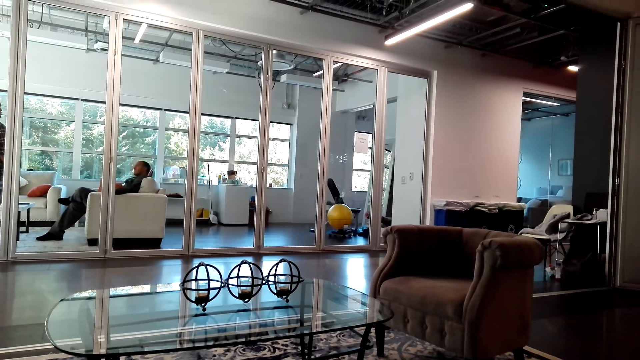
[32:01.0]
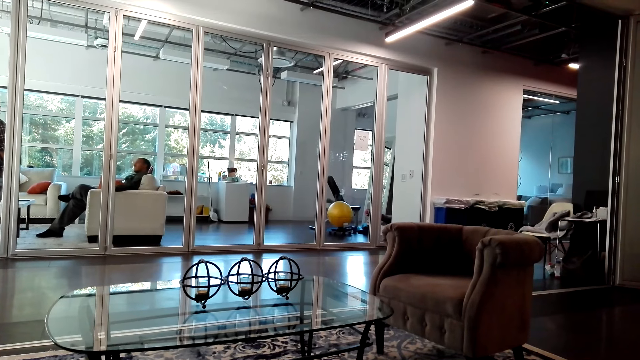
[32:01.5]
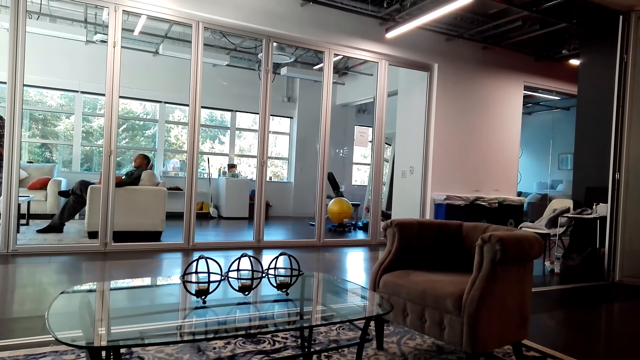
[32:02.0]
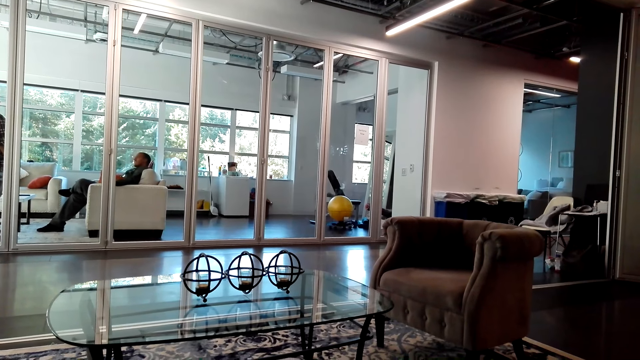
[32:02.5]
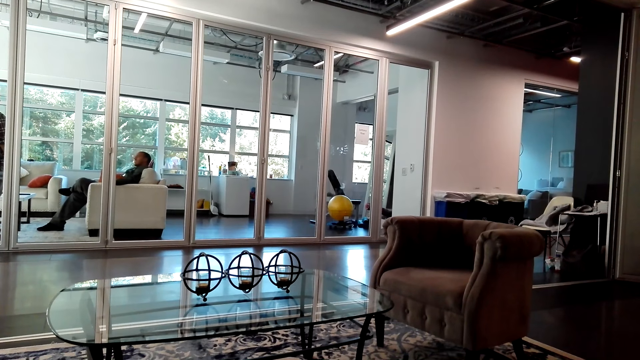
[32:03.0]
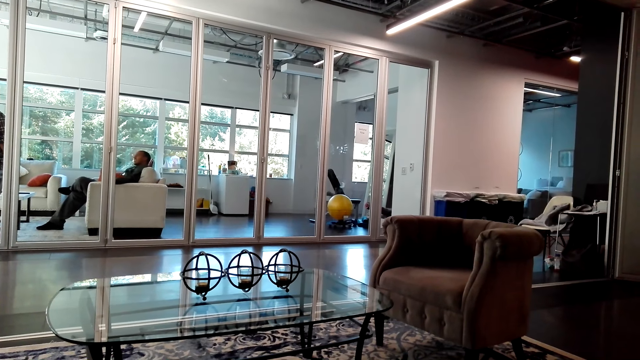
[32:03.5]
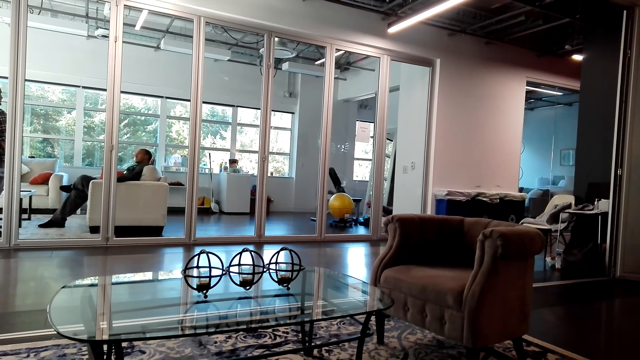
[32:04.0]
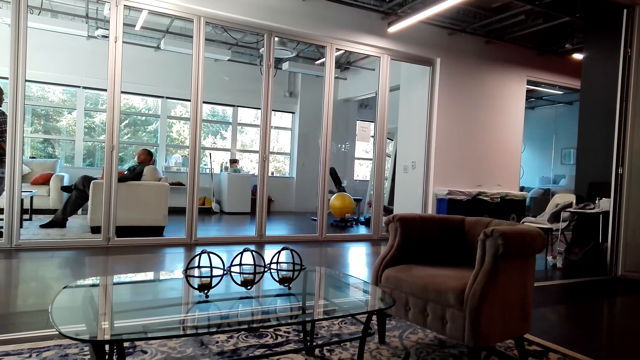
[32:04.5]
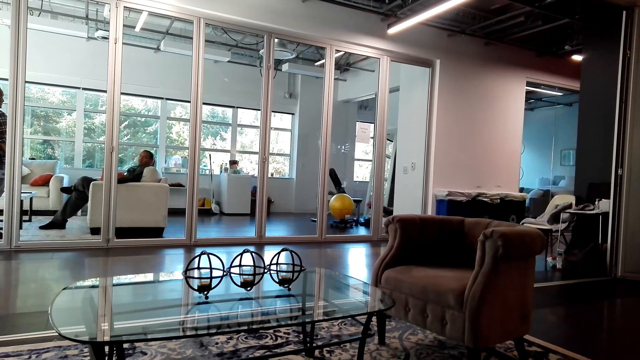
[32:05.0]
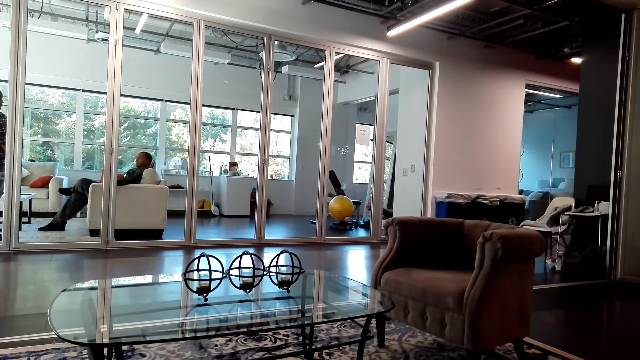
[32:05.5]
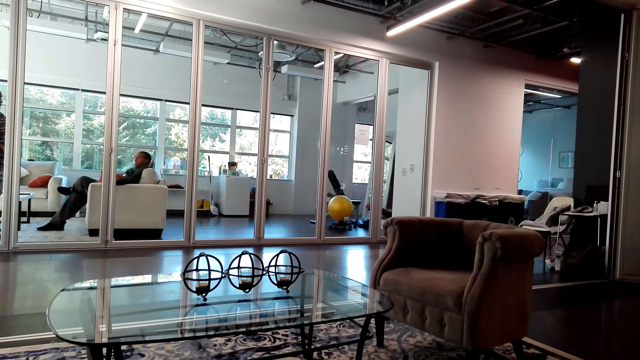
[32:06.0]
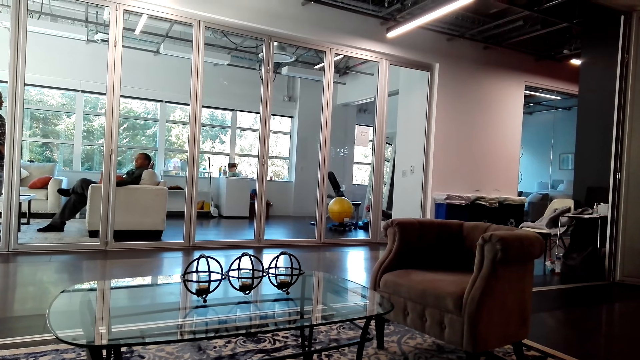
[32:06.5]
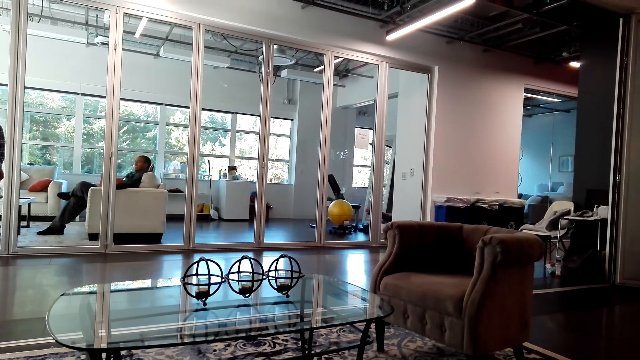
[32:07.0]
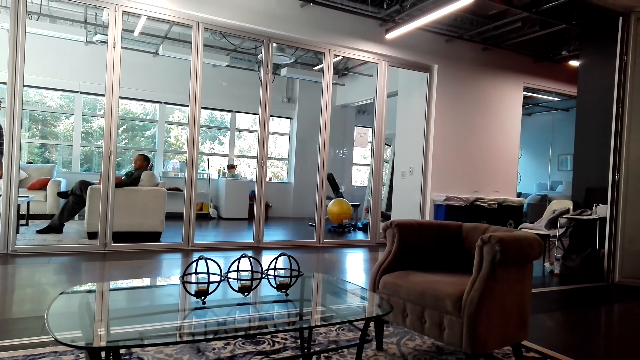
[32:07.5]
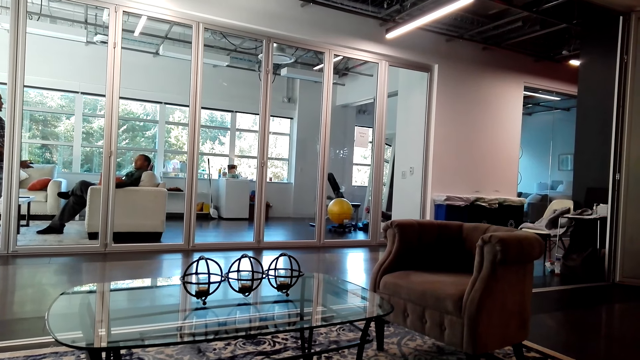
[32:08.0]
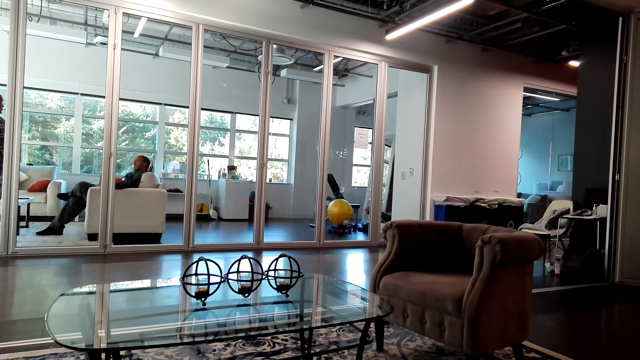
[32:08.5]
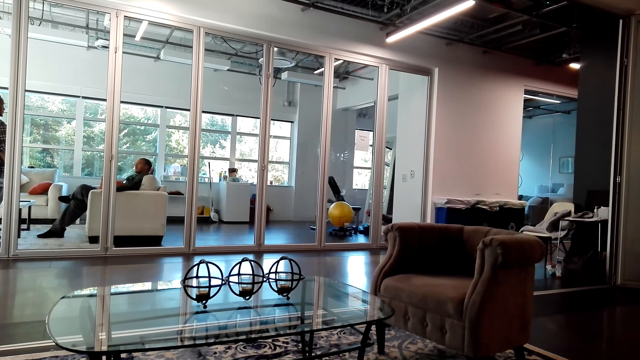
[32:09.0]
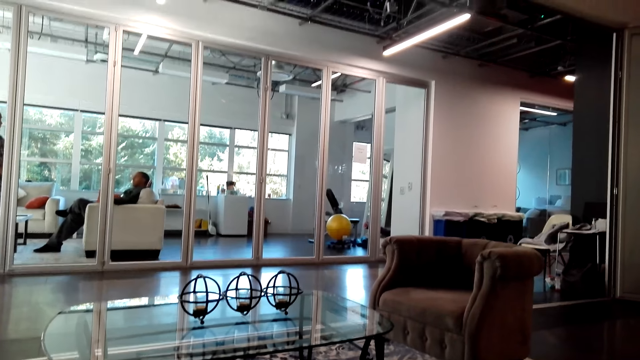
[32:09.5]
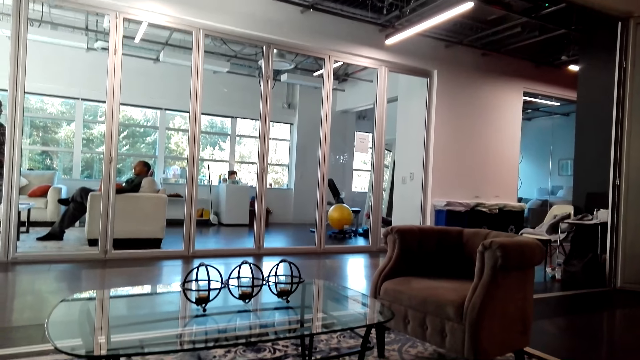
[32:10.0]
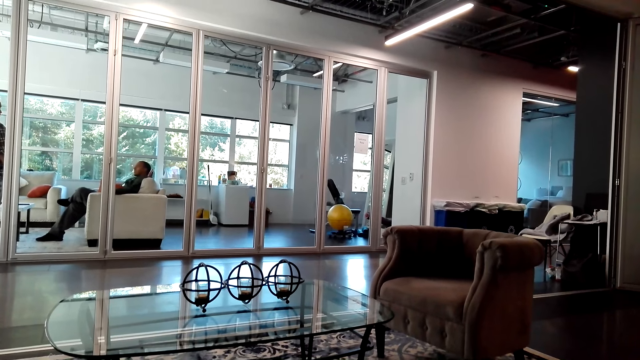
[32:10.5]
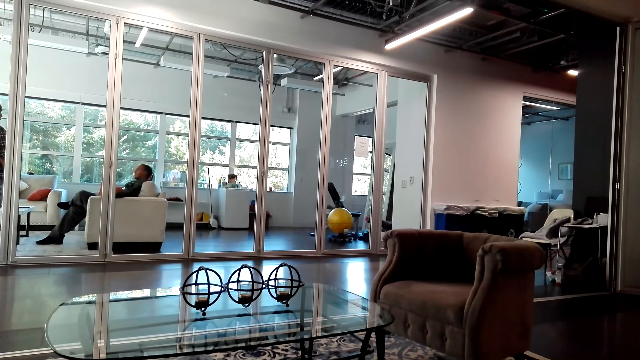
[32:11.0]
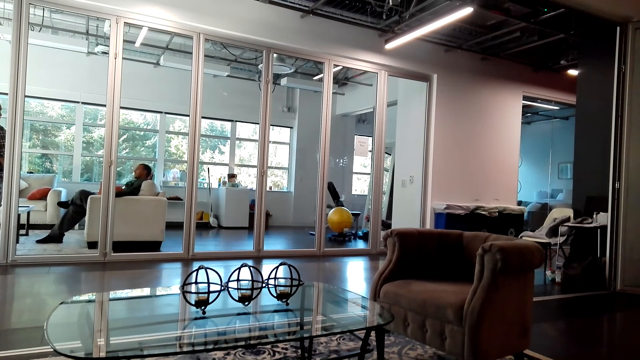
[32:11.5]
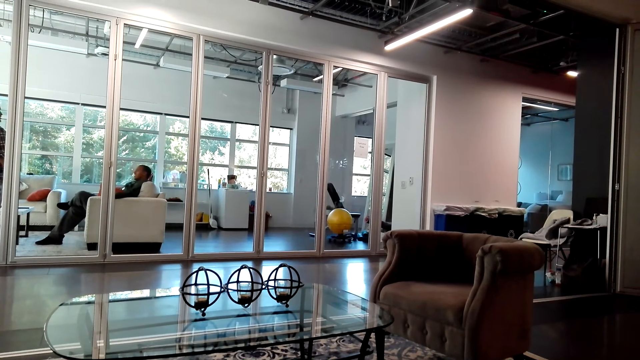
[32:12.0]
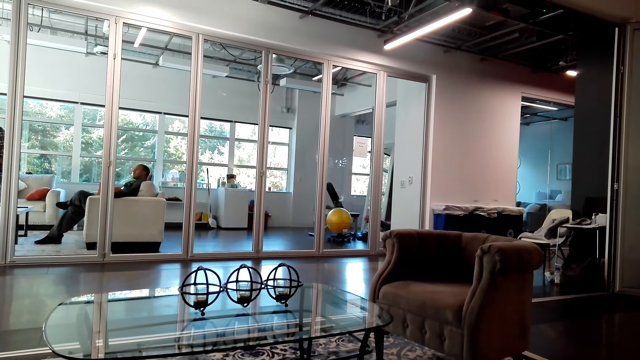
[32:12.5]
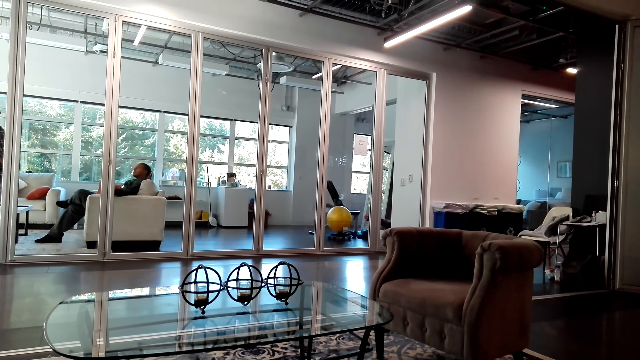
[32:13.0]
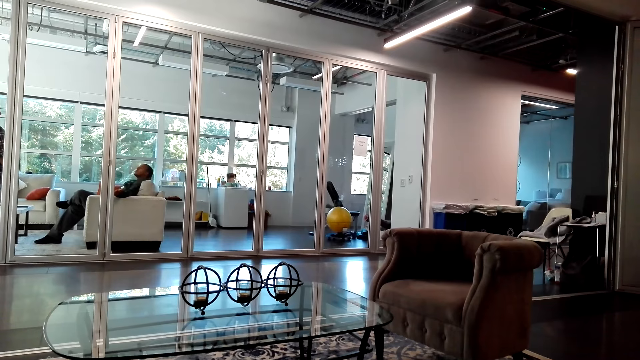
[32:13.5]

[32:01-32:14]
The camera wearer moves his head.

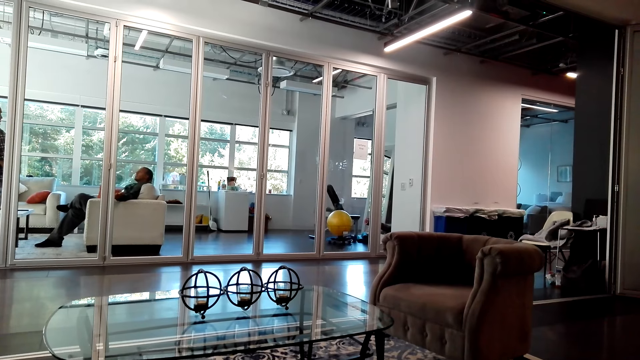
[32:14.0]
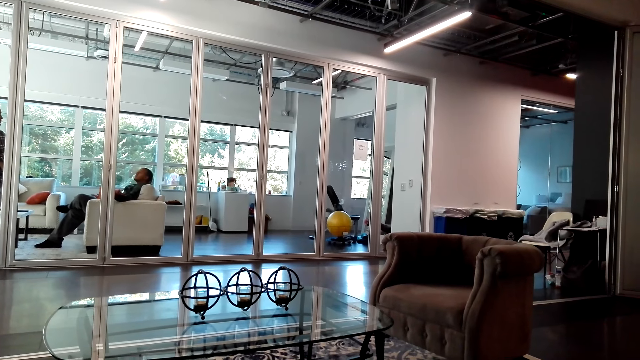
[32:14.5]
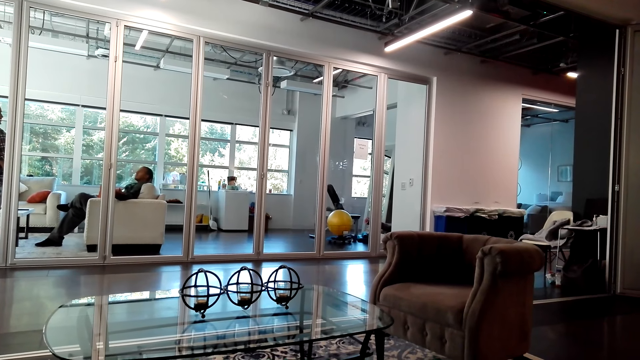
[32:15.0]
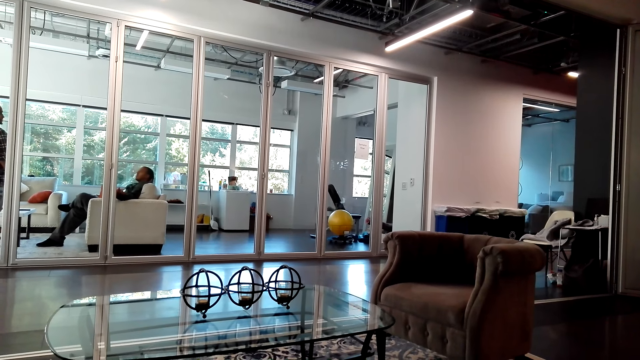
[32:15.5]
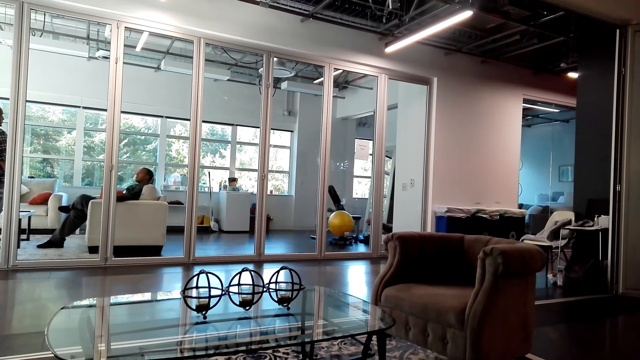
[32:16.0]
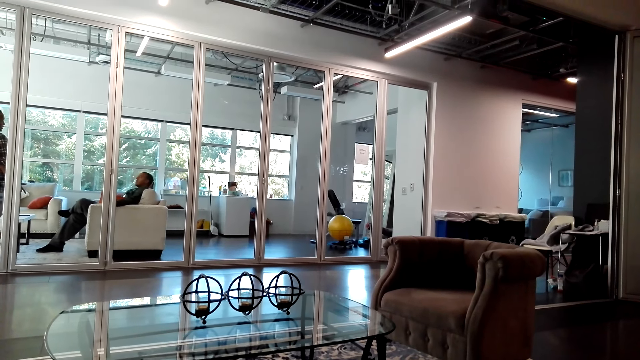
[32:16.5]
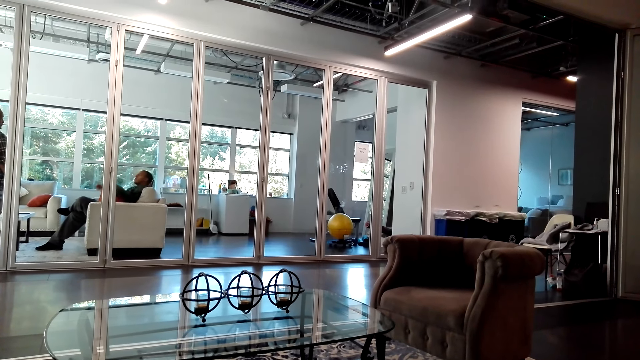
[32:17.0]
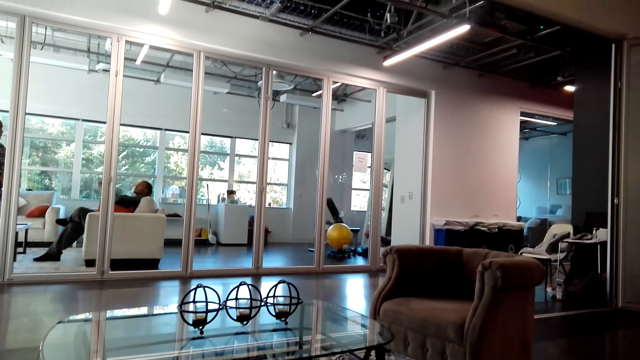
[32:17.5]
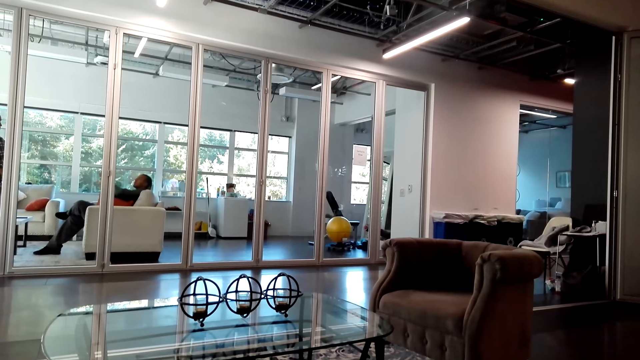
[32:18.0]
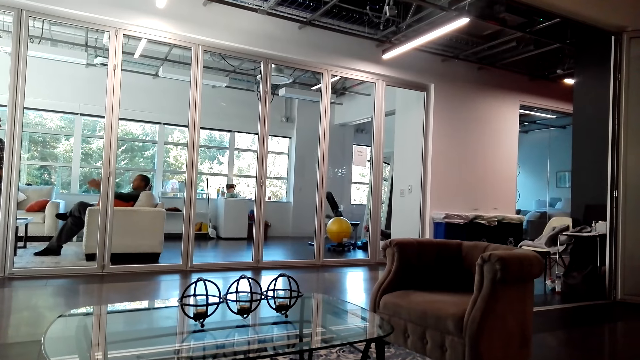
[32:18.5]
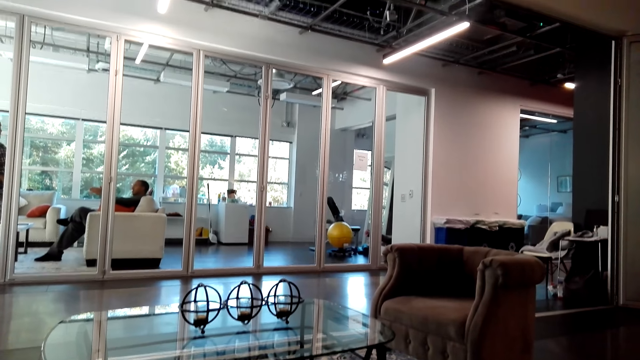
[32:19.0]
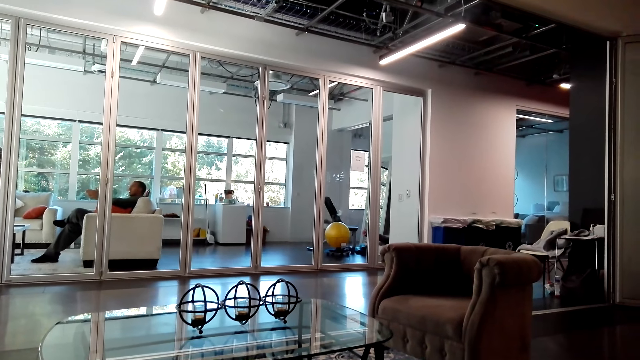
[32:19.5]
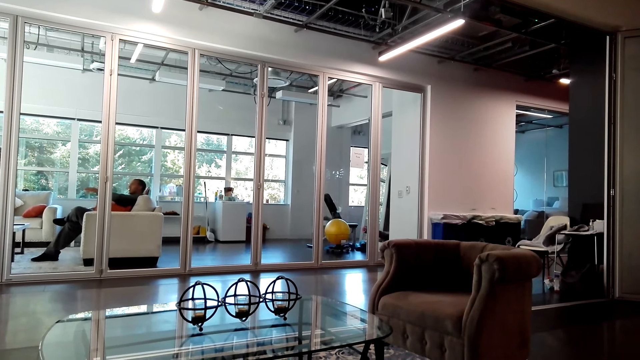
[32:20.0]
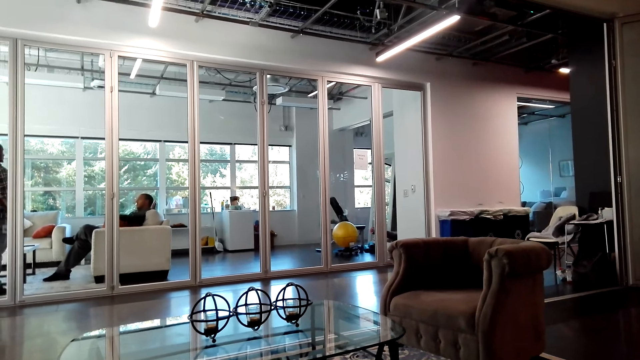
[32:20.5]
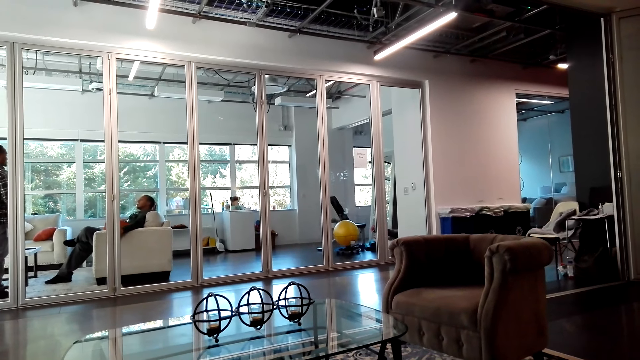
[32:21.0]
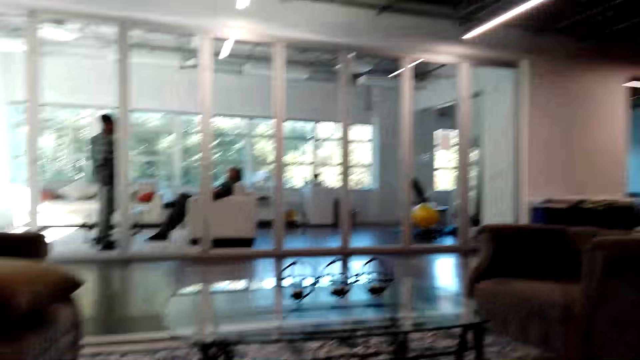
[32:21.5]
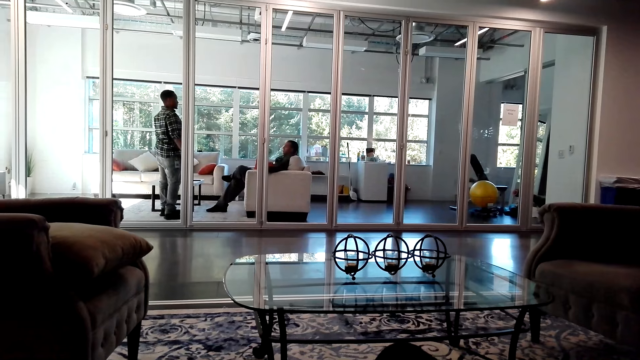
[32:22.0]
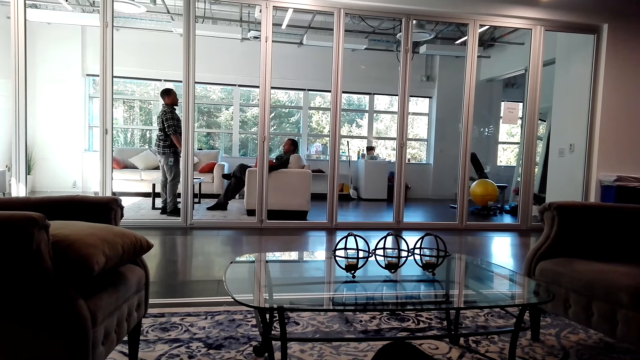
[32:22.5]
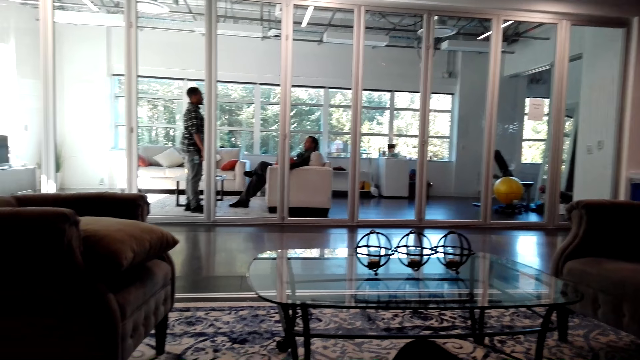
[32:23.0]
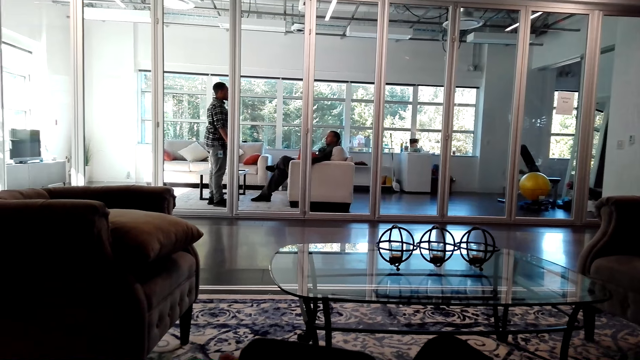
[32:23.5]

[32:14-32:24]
A person moves his hand. The camera wearer turns his head.
